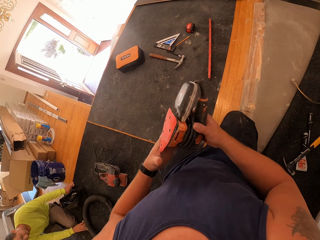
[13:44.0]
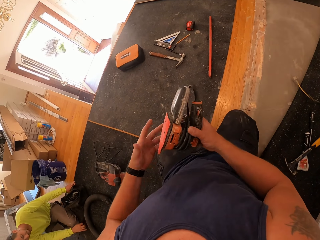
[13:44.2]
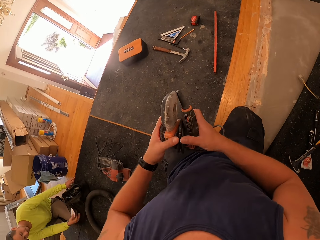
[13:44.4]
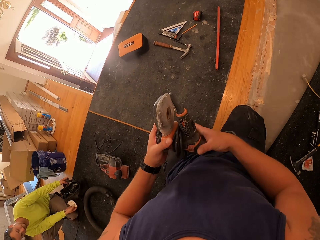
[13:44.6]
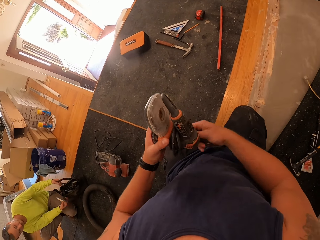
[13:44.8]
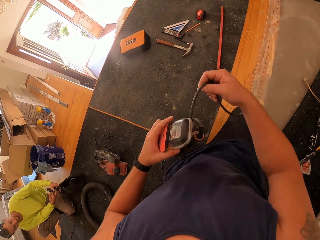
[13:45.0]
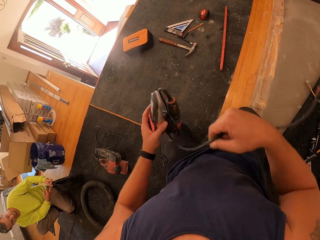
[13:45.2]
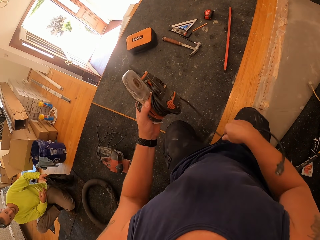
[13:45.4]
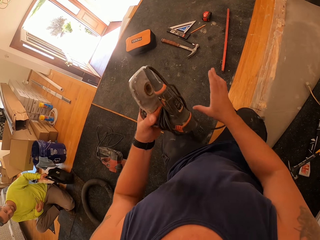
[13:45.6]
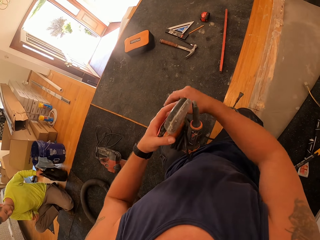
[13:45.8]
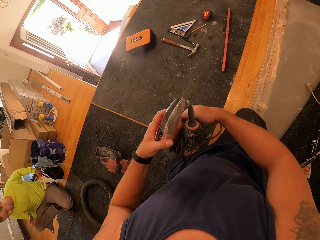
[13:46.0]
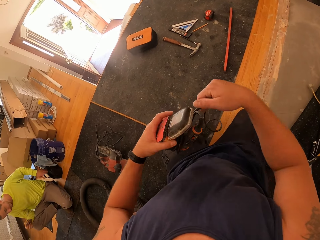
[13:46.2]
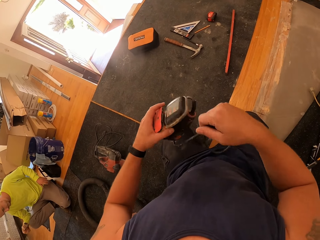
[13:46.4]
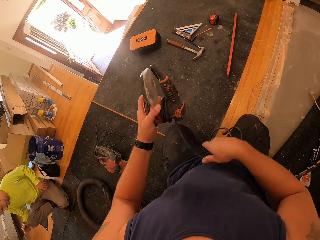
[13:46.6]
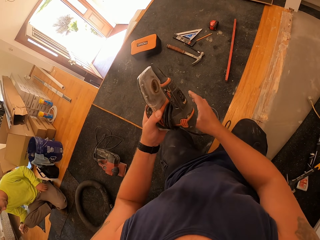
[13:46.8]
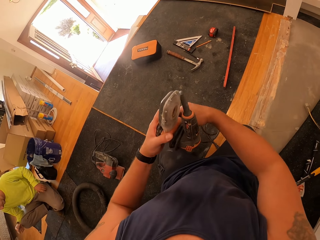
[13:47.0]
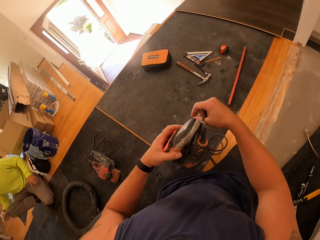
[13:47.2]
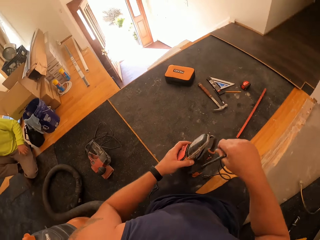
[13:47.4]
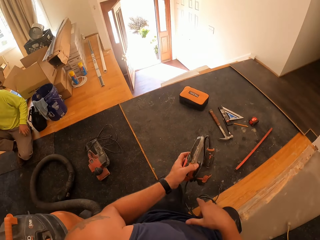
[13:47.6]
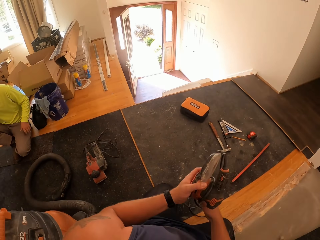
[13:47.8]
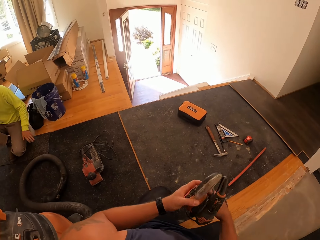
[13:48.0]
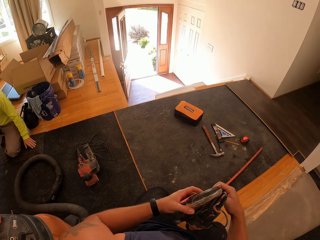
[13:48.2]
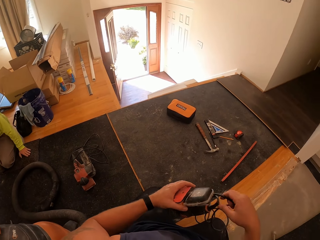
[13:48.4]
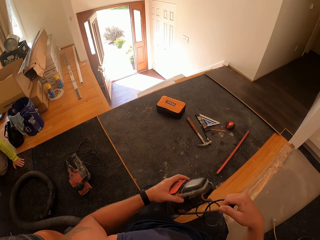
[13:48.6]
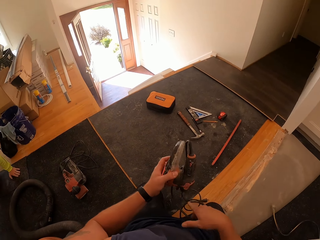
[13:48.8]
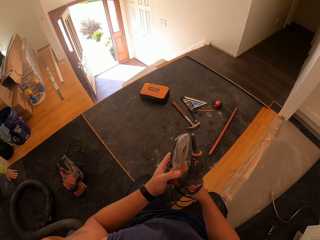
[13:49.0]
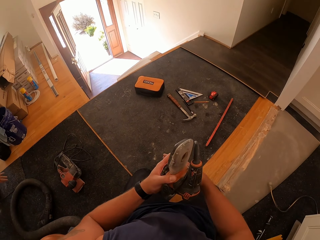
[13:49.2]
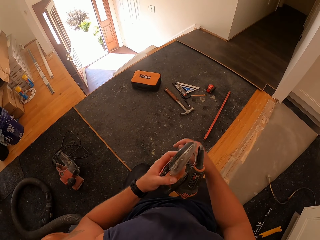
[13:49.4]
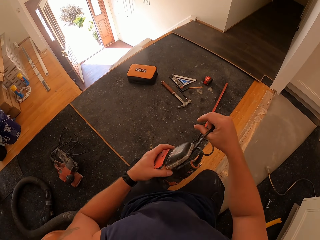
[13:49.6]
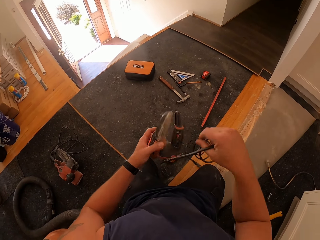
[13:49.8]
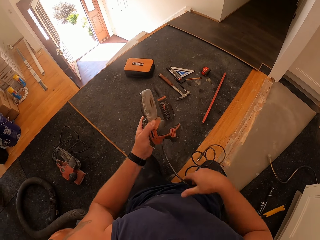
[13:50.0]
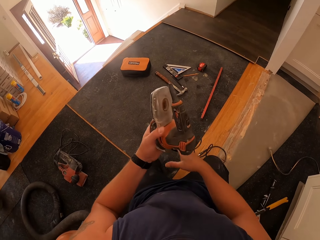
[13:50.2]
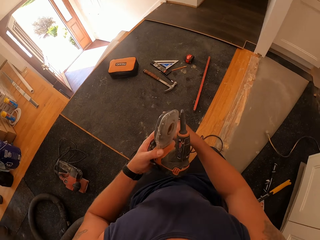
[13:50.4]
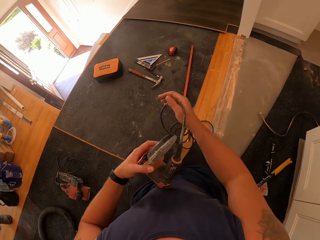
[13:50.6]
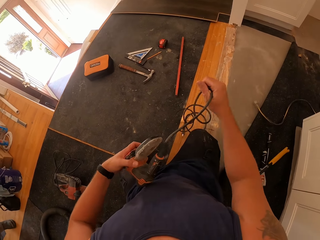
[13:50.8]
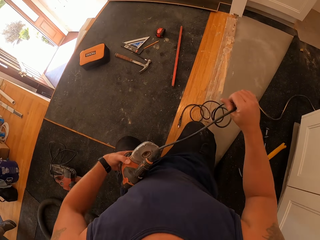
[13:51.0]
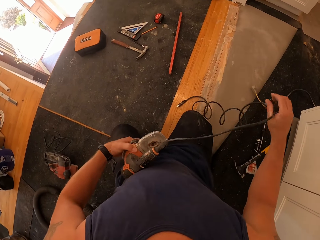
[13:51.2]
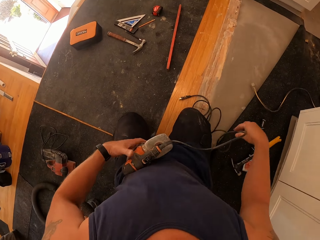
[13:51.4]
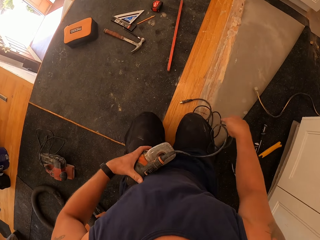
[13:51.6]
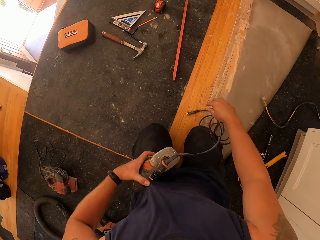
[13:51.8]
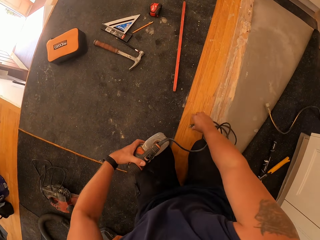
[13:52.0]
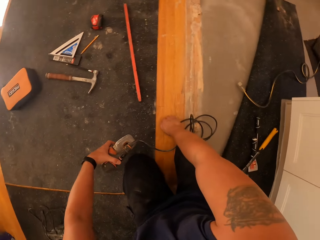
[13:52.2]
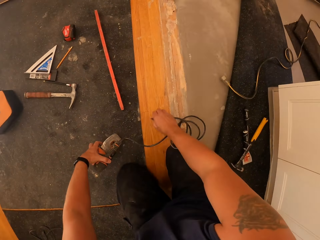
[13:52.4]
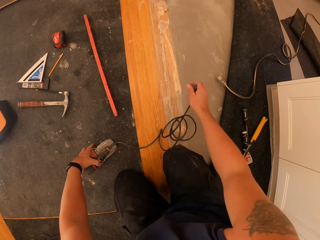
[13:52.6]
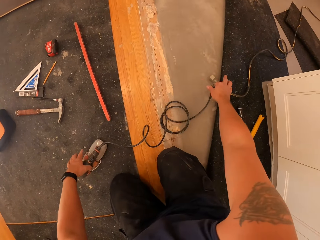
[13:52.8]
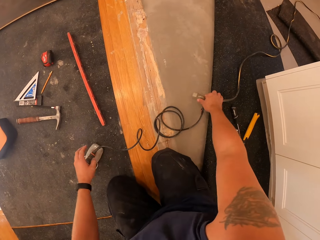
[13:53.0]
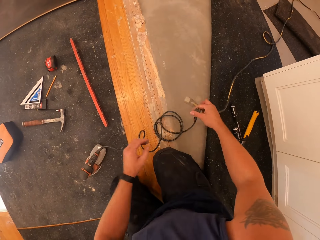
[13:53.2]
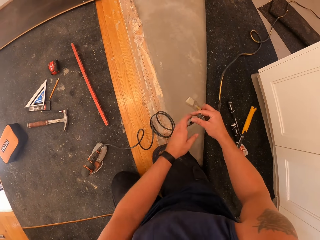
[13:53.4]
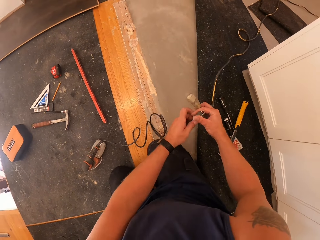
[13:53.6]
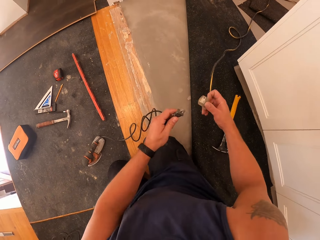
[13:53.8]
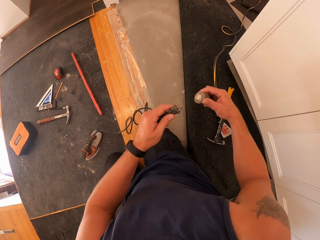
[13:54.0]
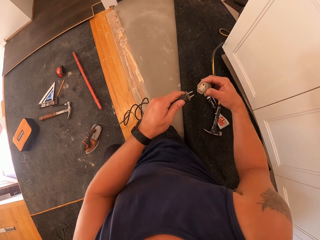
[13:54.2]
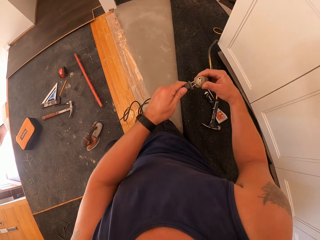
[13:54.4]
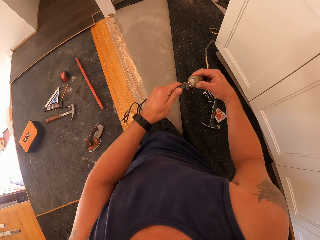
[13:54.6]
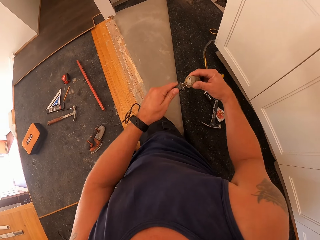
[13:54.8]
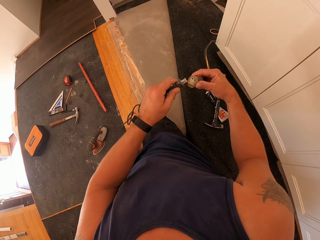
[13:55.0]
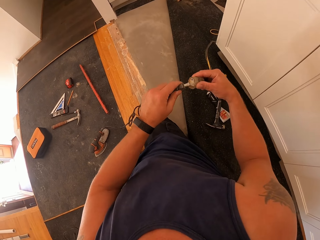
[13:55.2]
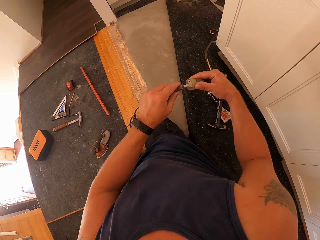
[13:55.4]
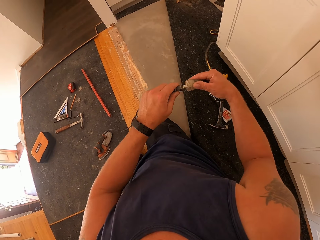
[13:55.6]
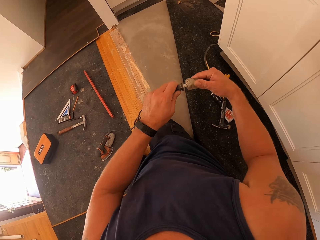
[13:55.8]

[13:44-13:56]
The camera wearer unreels the power cord of the sander with his right hand. He places his left hand on the piece of wood. He picks up the plug of the detail sander from the floor with his right hand. He places the sander on the carpet. He picks up a wire cord from the floor with his right hand. He passes the plug of the detail sander to his left hand. He places one of the wires on his right hand. He joins the wires with his hands.

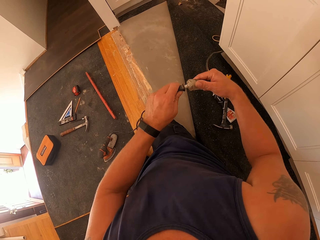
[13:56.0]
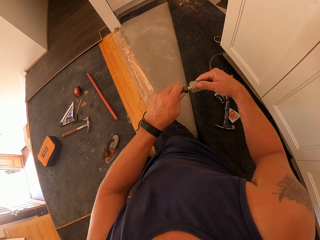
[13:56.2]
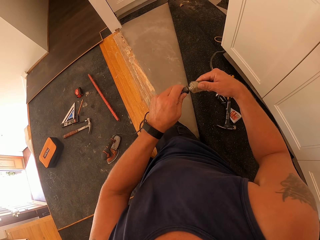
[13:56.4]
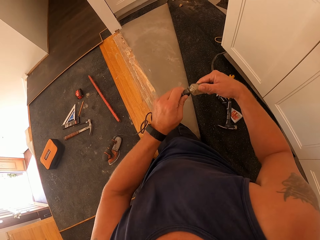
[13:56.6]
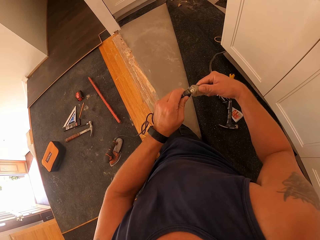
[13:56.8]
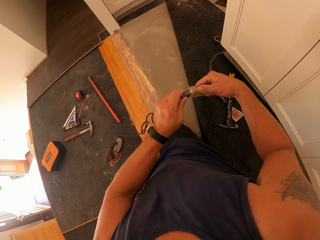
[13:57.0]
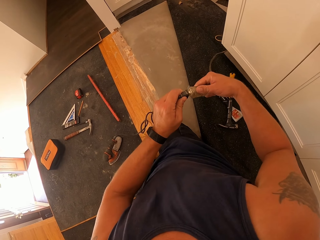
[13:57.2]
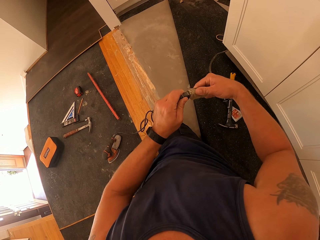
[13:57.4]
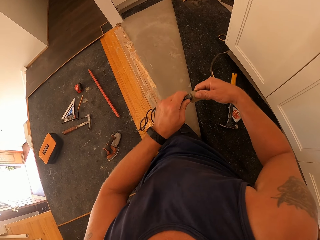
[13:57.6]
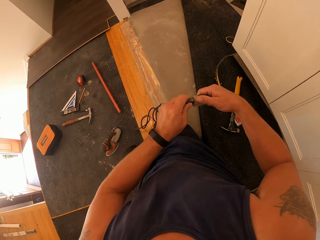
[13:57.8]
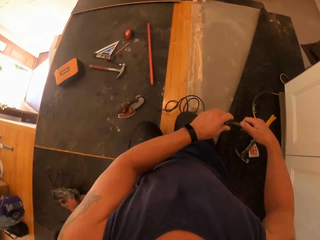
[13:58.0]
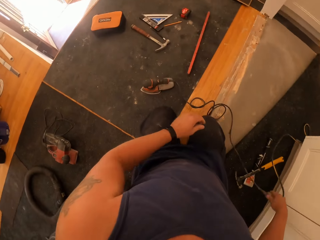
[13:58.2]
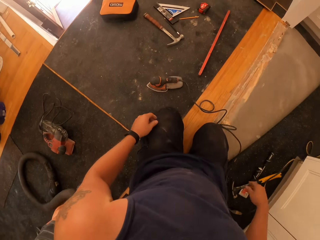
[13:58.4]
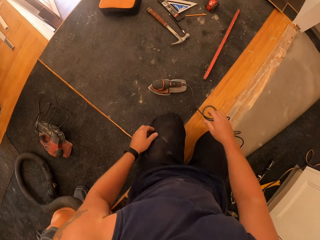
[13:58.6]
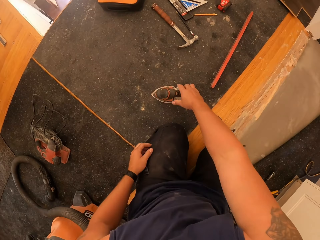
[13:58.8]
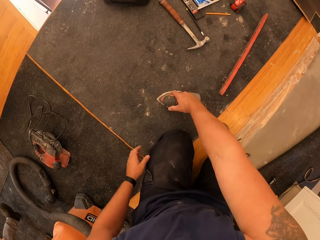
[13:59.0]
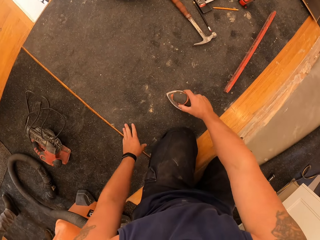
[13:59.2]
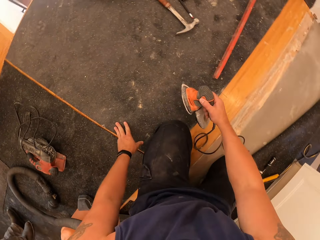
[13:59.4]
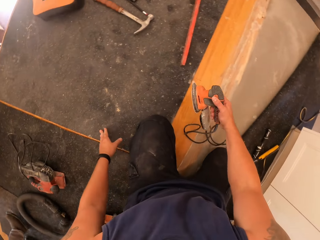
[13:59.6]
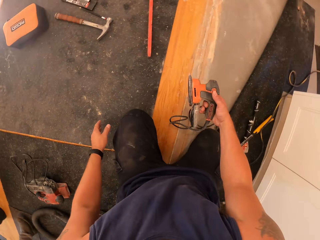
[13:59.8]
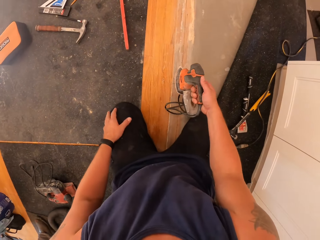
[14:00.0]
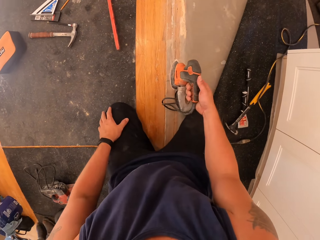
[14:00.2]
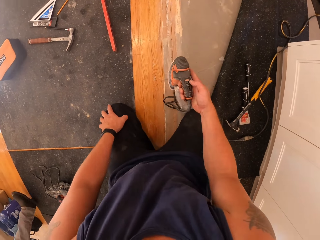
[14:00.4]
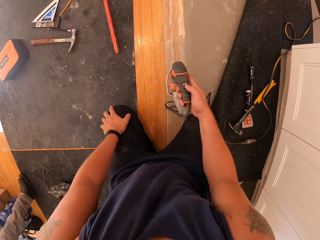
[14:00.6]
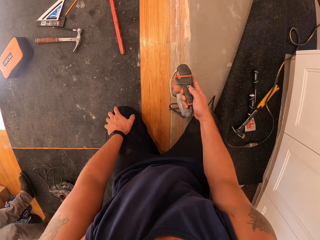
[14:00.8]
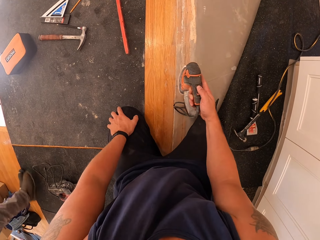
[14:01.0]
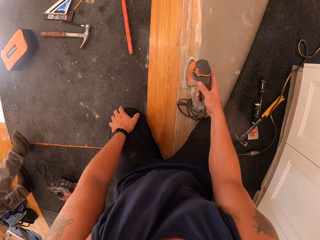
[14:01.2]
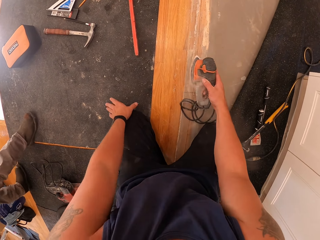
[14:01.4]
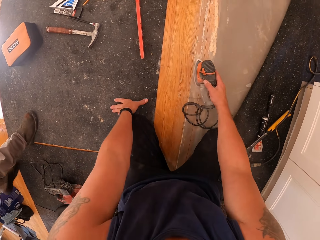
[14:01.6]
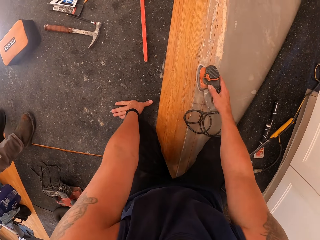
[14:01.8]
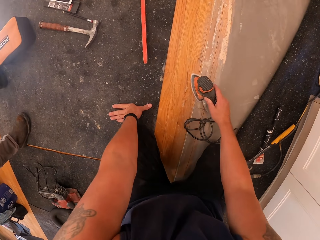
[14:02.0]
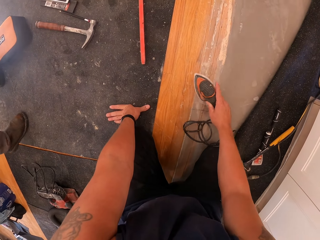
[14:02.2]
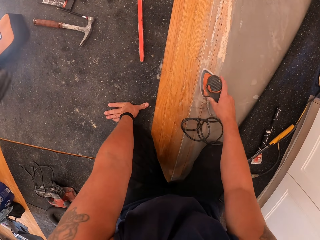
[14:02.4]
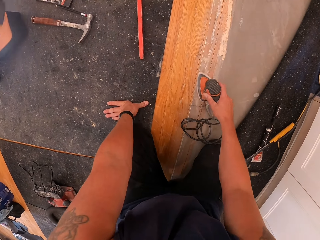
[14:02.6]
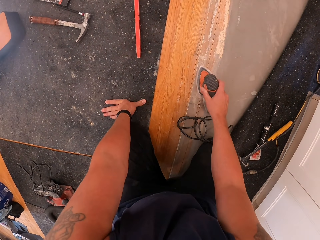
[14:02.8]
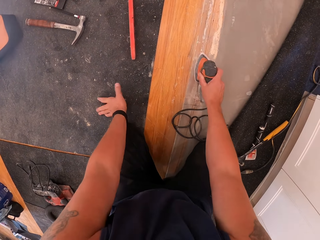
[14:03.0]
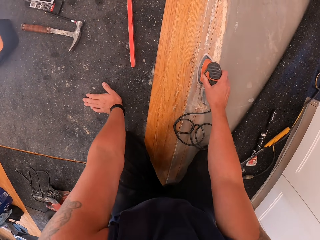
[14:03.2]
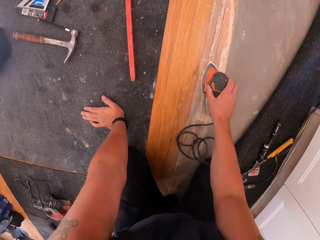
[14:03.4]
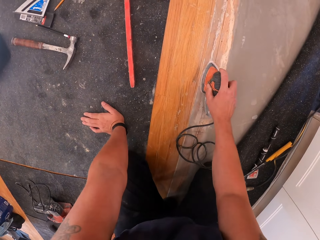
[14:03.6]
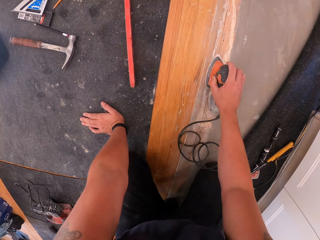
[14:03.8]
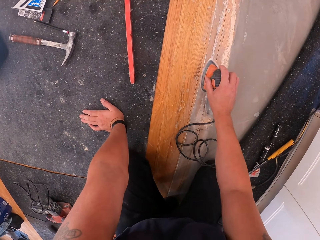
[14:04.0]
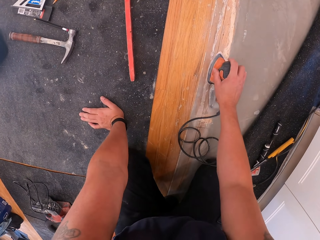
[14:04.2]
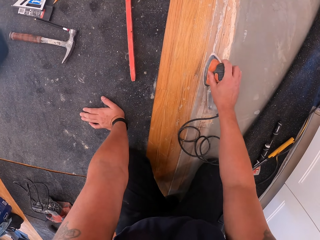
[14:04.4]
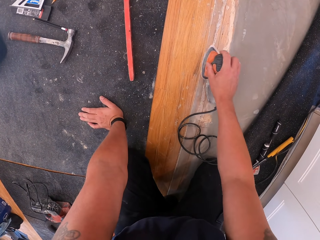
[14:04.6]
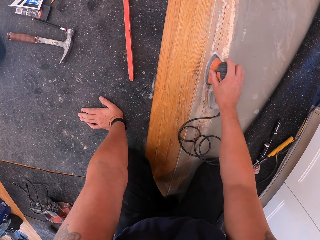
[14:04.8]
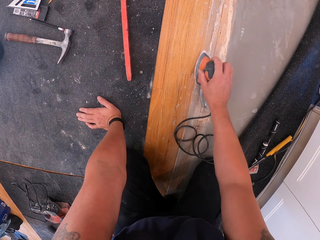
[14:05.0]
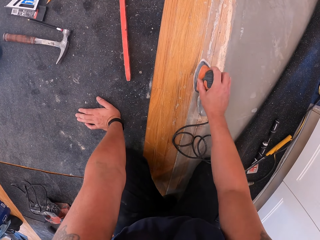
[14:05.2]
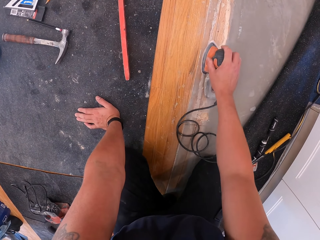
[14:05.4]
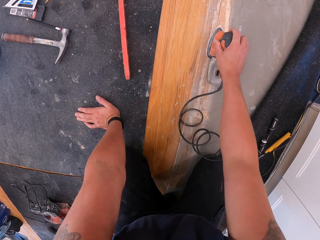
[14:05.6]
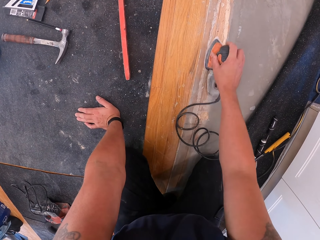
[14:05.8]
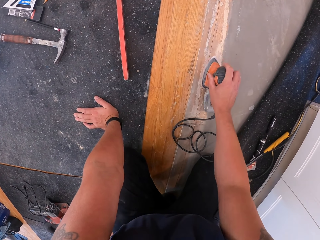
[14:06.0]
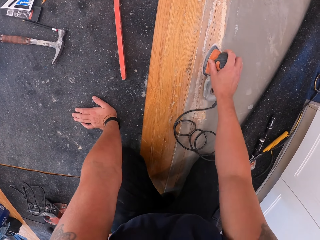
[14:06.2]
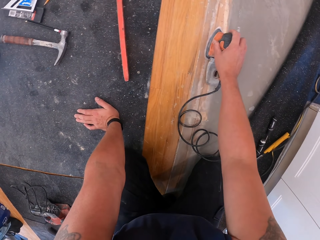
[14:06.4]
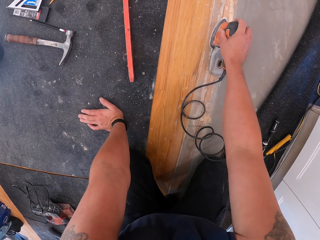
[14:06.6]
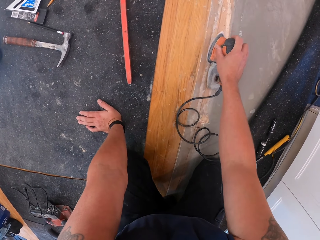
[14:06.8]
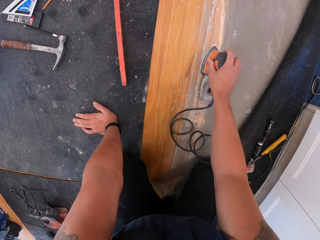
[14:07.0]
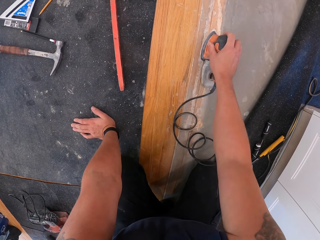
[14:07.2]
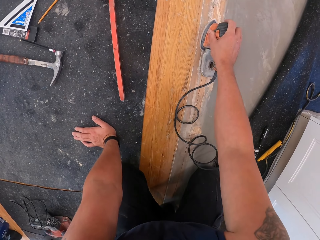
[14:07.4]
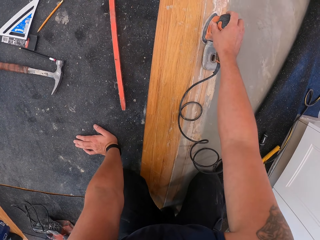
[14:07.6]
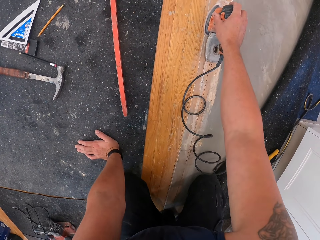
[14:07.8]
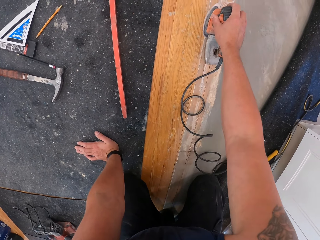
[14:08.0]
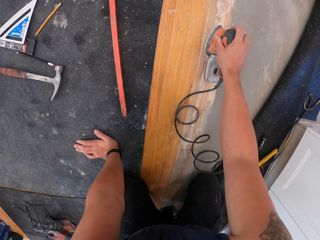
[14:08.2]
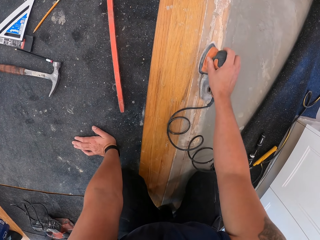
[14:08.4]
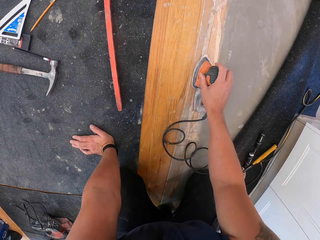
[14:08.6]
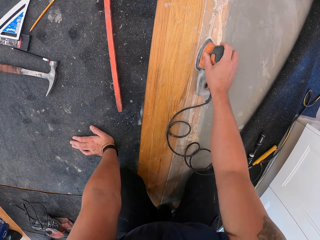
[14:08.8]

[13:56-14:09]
The camera wearer connects the plug to the wire plug. They drop the cords on the floor with the right hand. They pick up the detail sander from the floor with the right hand. The man walks past the camera wearer. The camera wearer switches the detail sander on with the right hand. They clean the floor board with the detail sander. They smoothen the piece of wood with the sander.
